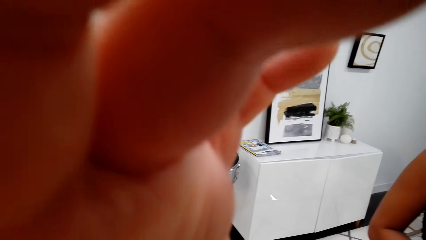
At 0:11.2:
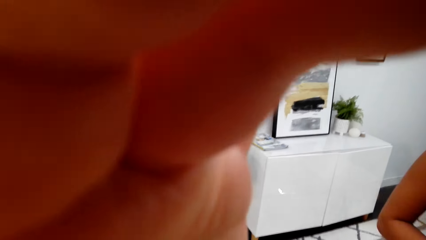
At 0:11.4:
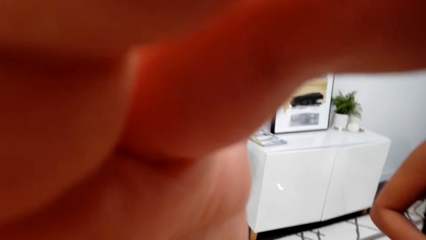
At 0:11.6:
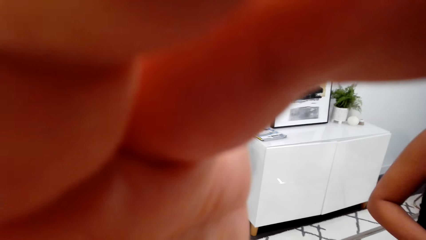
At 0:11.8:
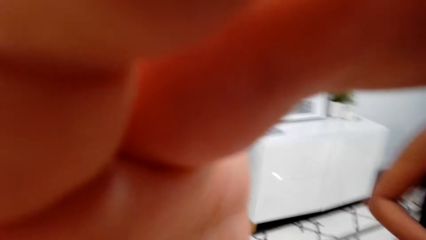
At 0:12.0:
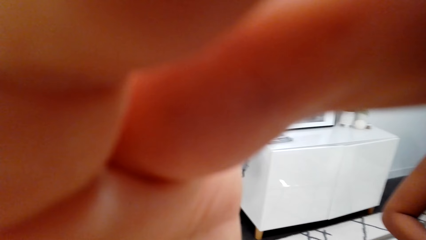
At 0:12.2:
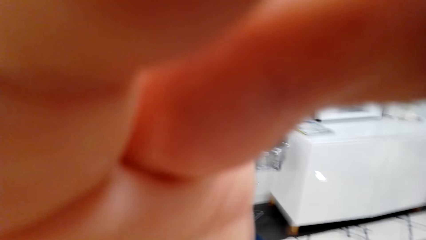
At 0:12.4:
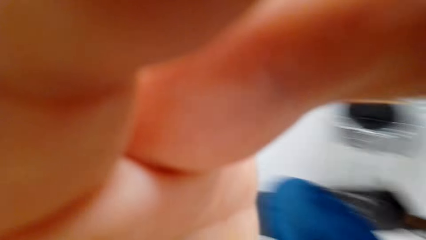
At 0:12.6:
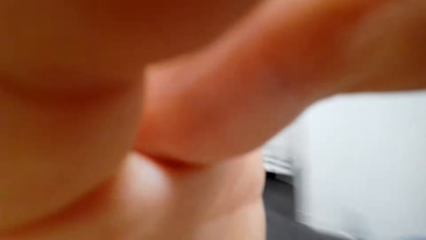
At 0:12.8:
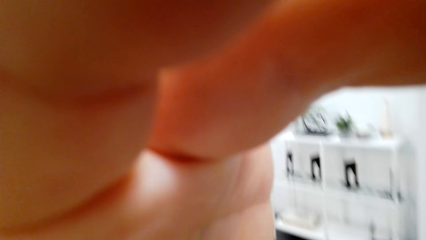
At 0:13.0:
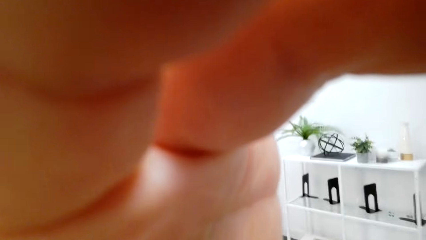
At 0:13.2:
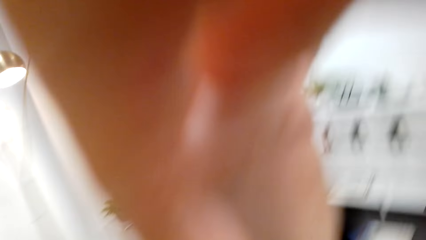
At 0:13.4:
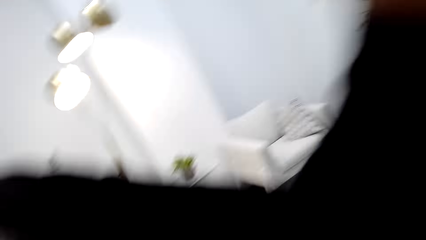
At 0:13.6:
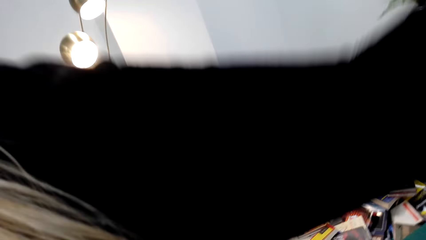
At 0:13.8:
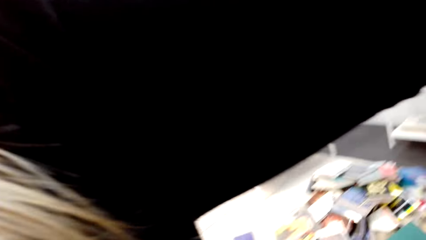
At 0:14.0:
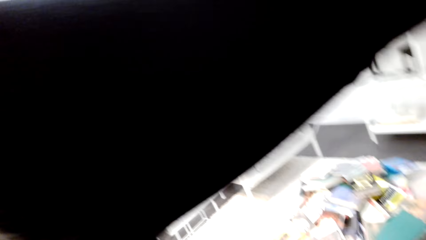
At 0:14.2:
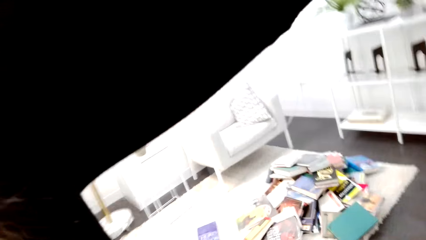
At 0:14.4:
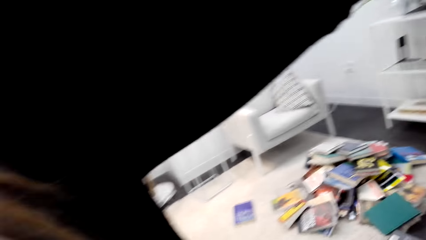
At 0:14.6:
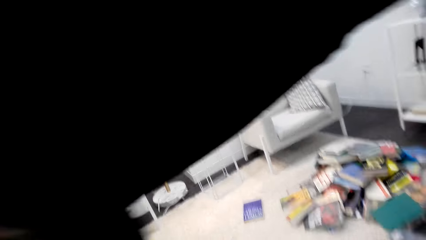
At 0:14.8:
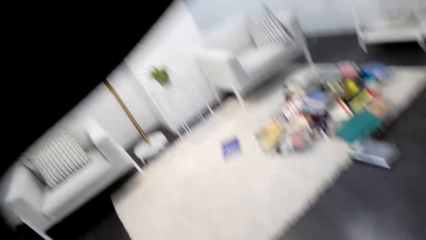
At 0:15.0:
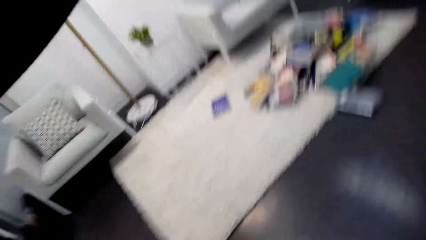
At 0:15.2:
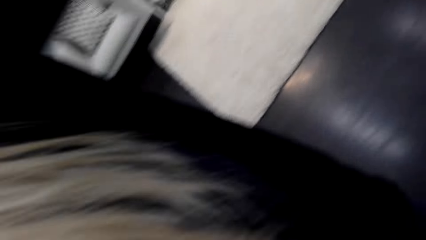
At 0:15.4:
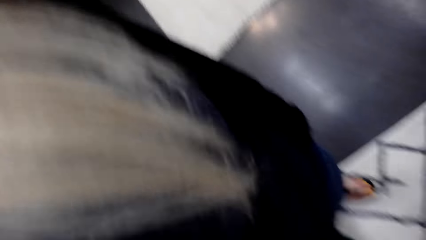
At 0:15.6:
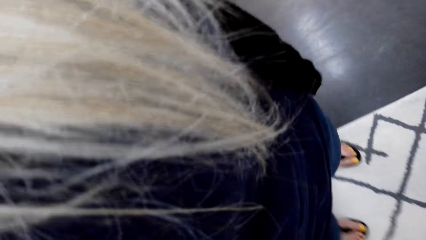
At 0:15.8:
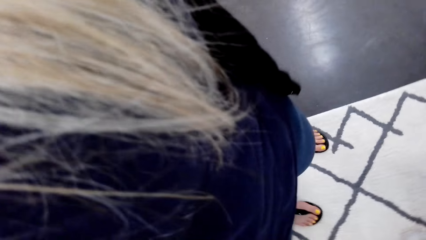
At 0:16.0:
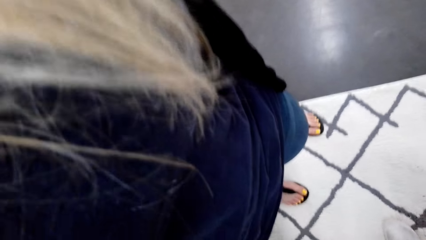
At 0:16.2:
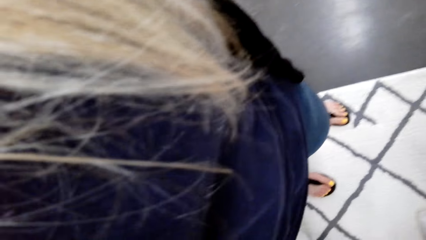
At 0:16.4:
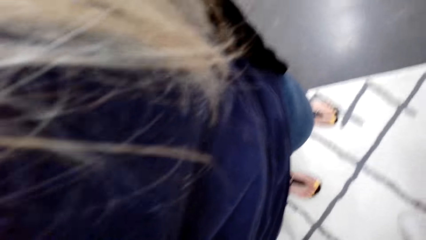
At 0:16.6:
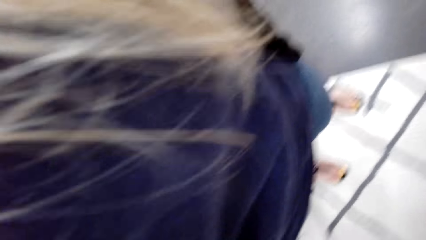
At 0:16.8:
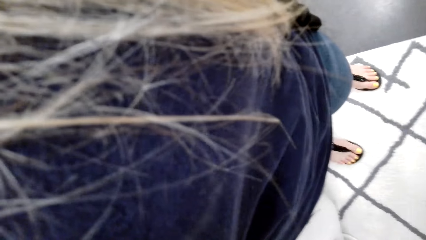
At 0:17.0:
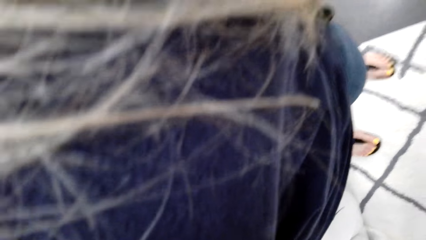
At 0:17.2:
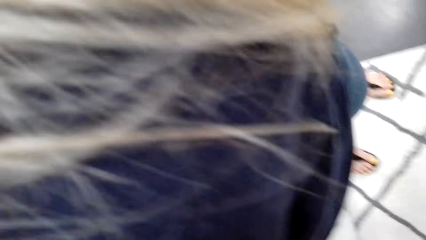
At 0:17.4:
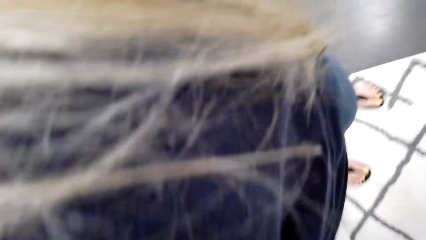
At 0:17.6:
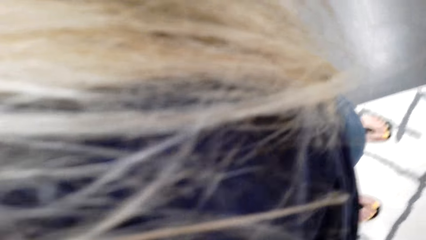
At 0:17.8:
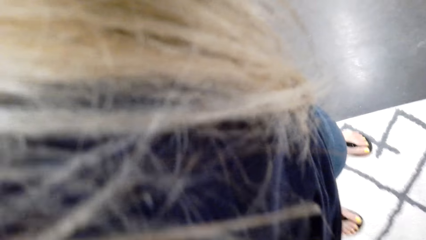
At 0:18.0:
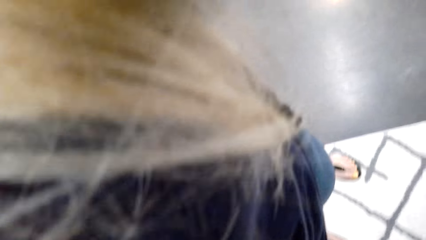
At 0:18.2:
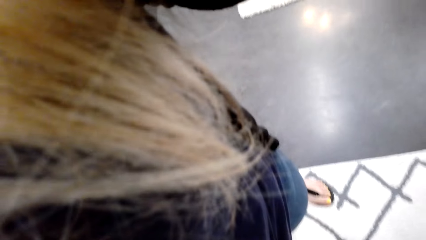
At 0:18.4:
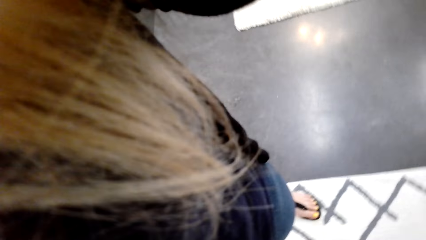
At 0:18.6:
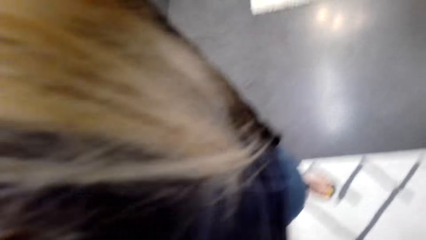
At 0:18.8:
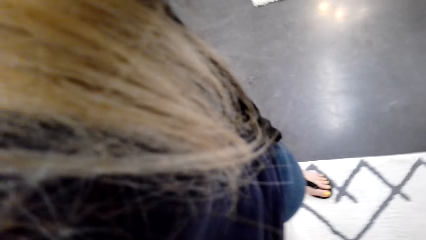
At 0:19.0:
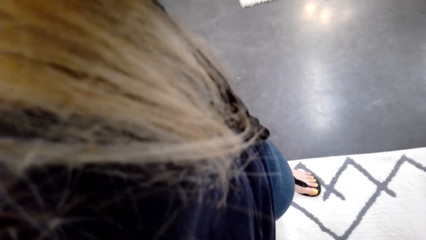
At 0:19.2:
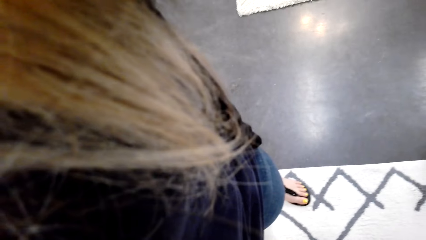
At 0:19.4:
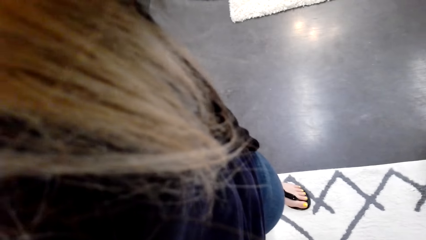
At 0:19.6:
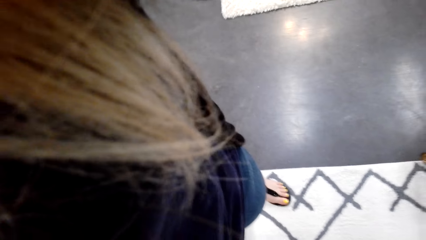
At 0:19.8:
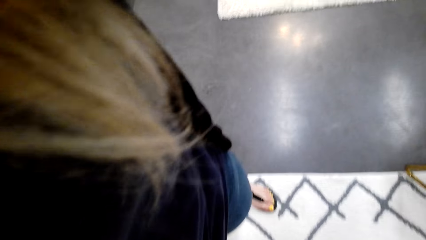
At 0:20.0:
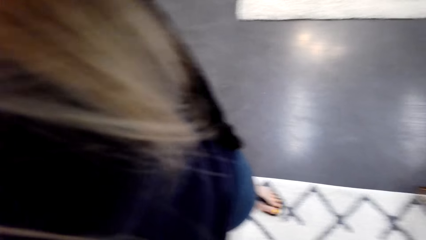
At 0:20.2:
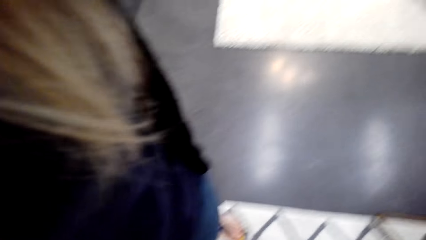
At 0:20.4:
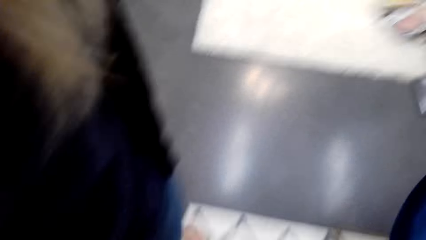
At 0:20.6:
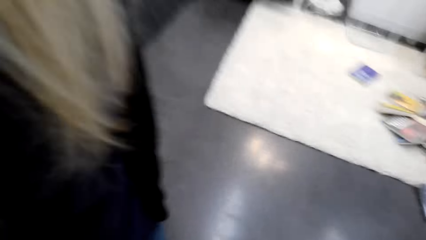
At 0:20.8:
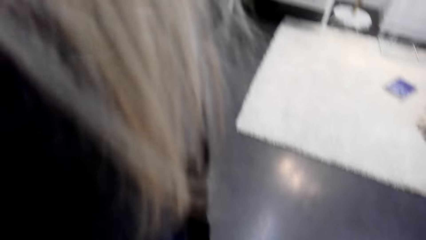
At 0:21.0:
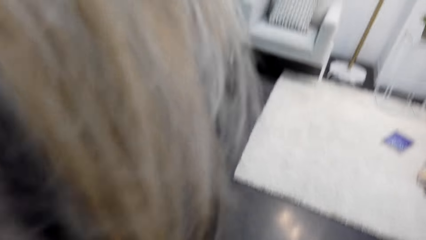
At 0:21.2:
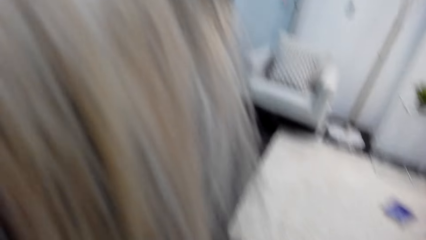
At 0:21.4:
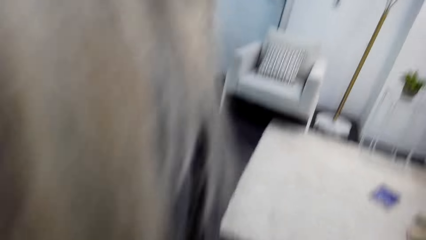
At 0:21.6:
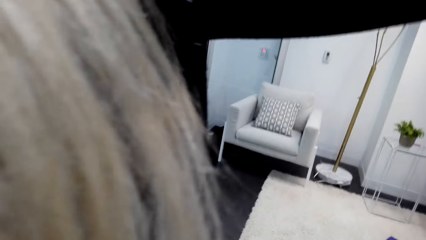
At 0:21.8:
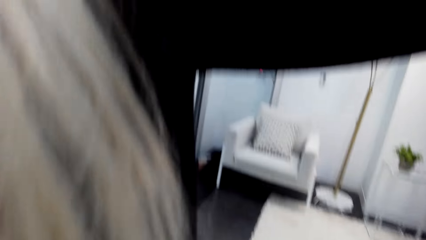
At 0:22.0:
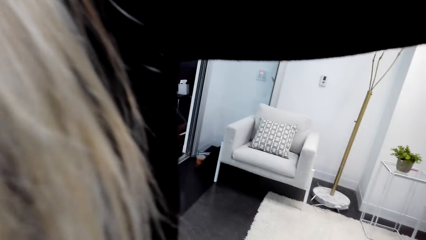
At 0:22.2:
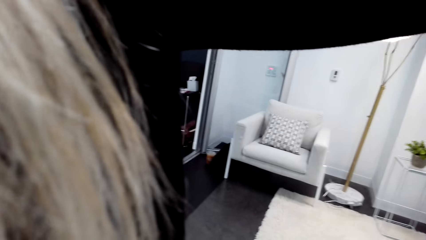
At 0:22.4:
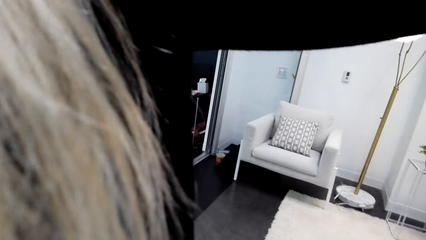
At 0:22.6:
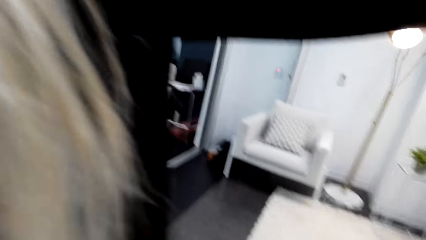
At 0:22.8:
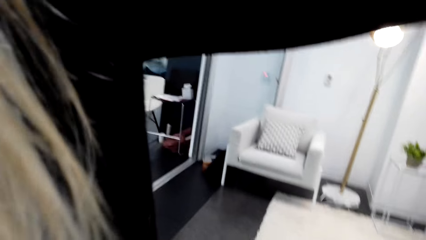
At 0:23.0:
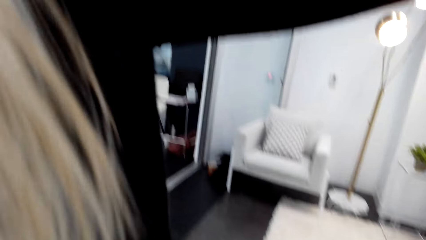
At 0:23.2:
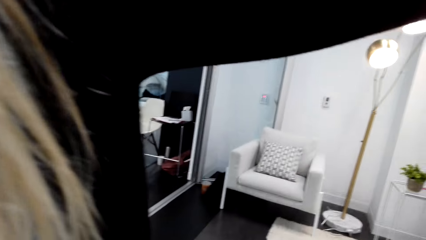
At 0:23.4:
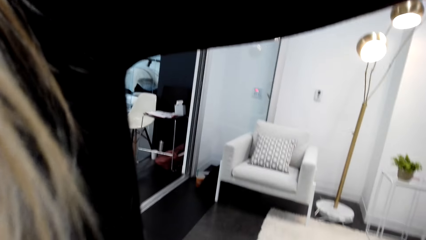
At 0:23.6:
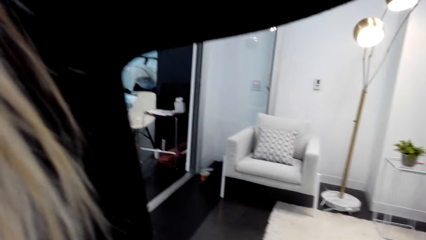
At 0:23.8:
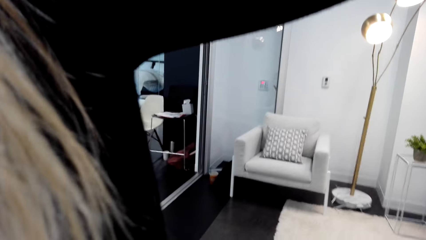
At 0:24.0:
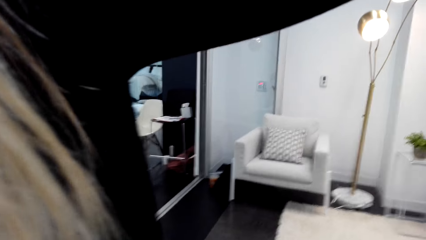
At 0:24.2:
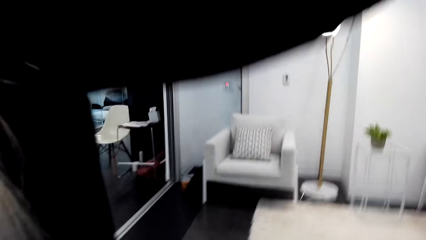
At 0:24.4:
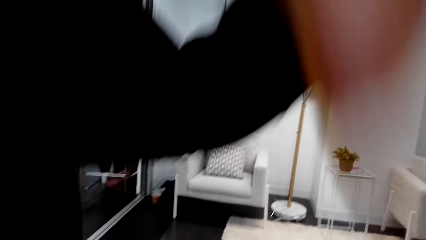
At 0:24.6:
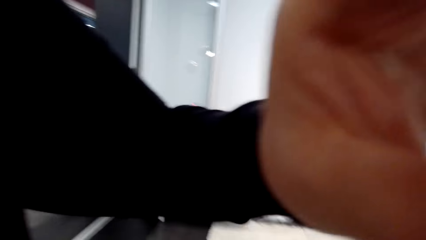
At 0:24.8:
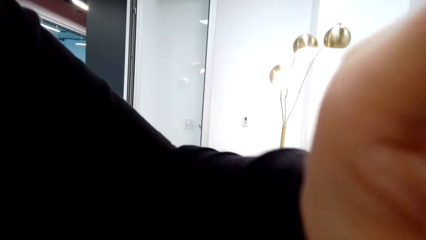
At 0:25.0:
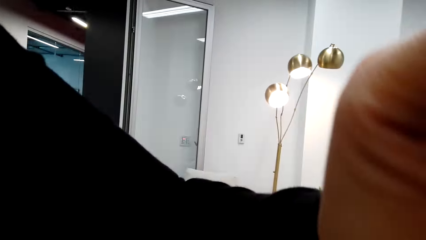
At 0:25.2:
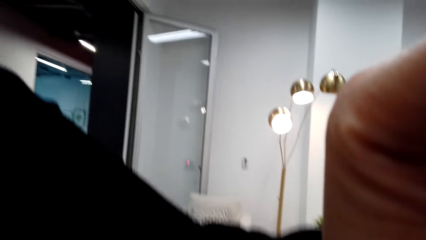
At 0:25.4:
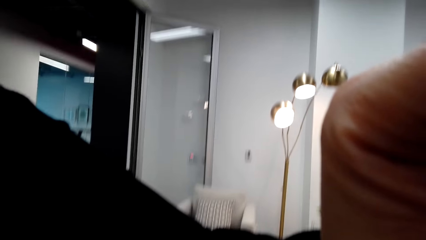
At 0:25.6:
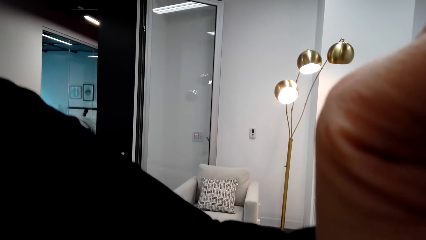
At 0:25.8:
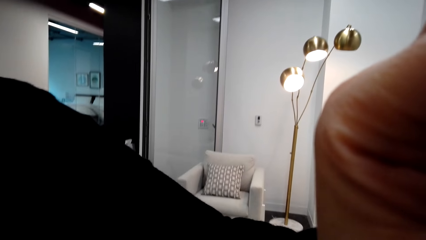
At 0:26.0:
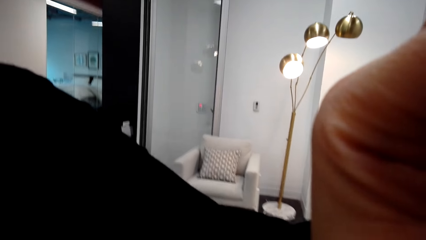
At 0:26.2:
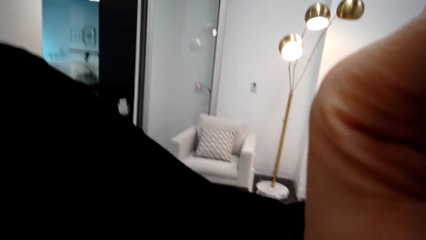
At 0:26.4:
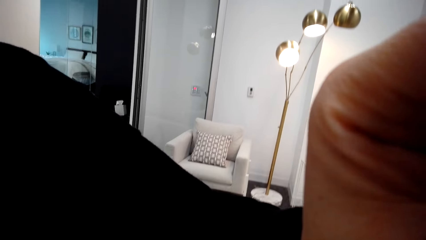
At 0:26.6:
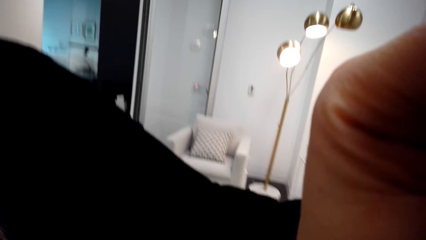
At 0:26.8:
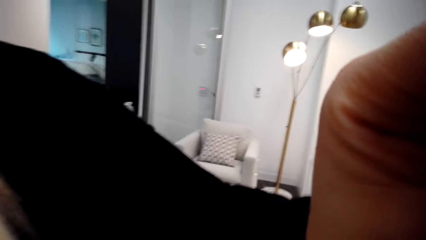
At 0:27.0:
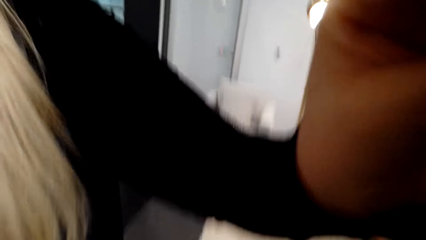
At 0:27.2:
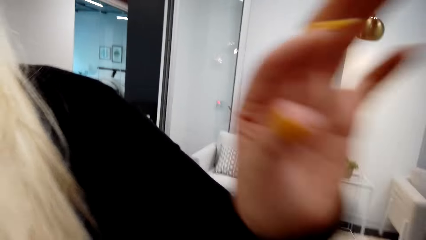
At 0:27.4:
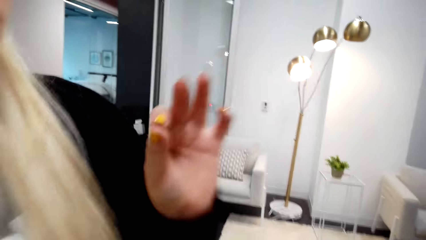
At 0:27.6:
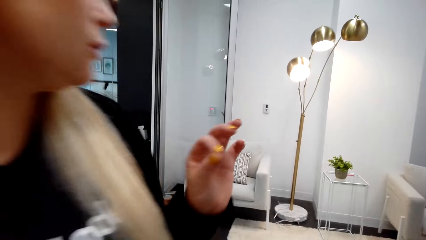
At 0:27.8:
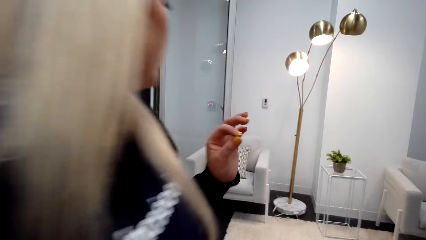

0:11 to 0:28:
The camera wearer turns around.
